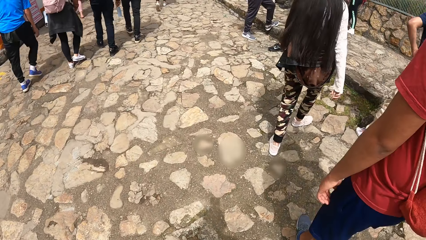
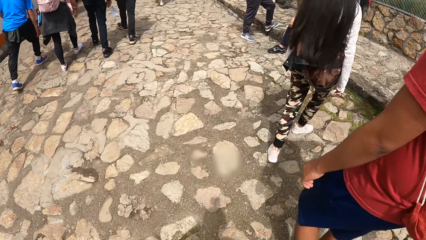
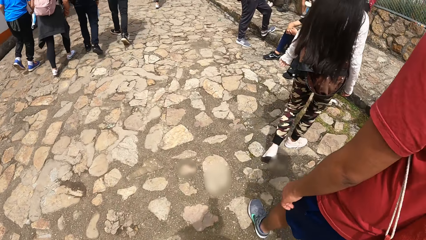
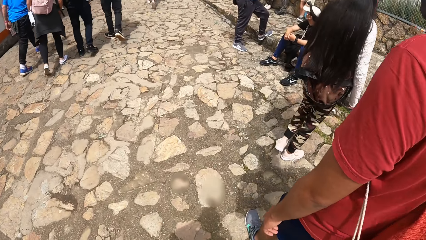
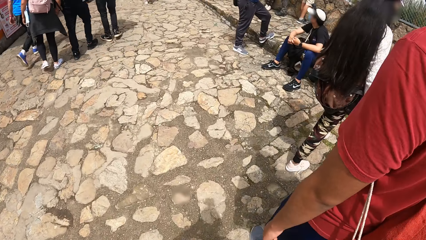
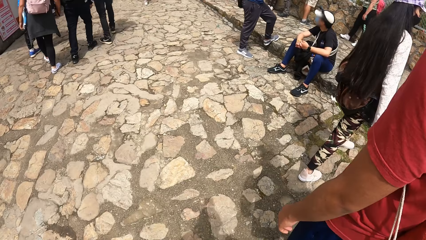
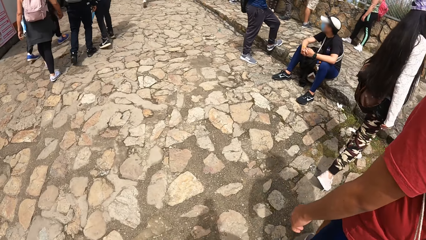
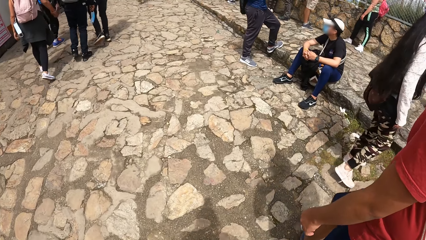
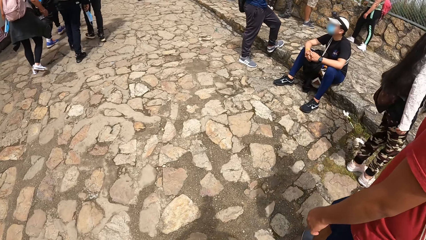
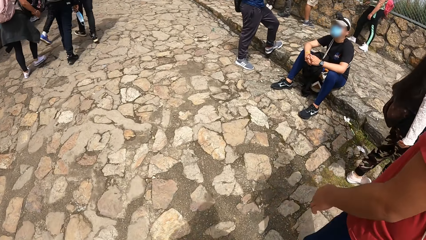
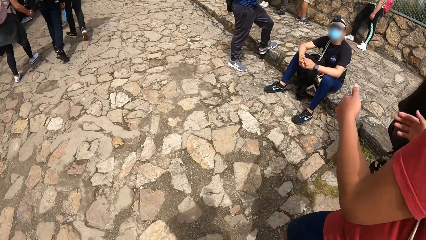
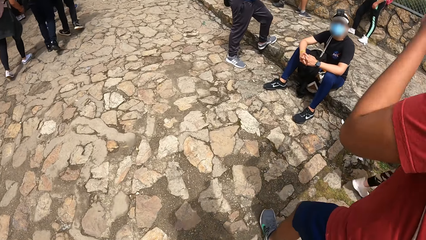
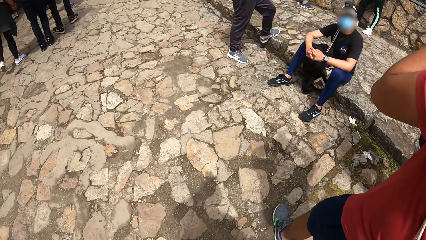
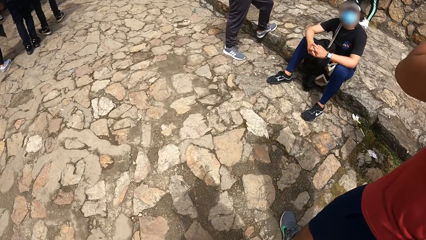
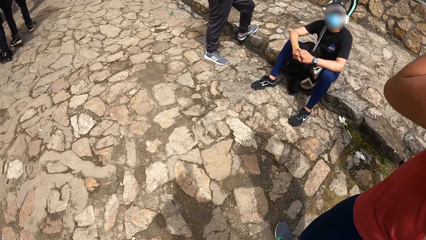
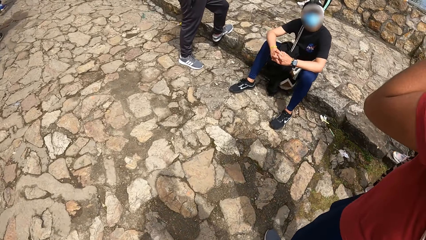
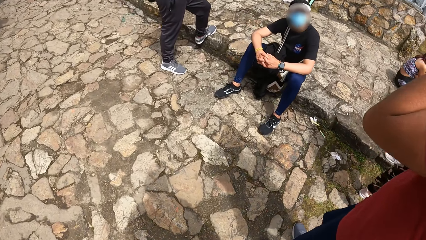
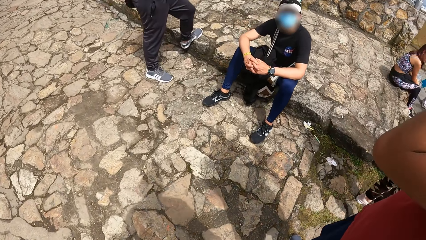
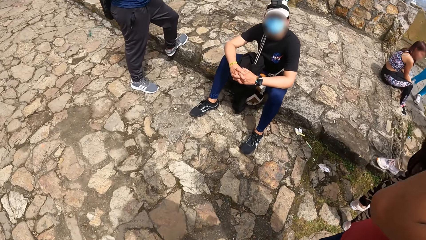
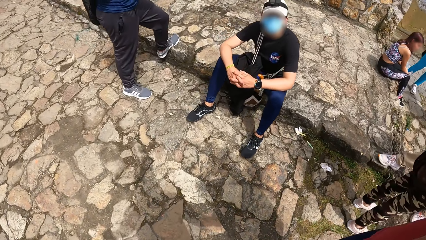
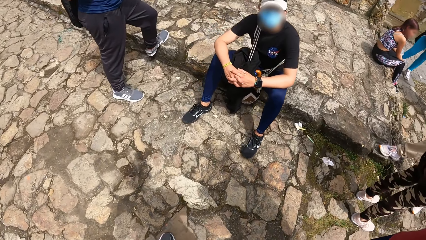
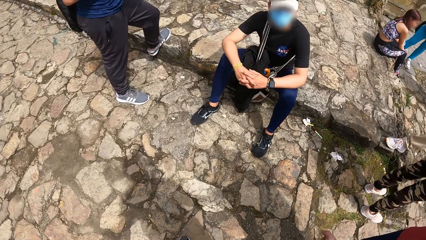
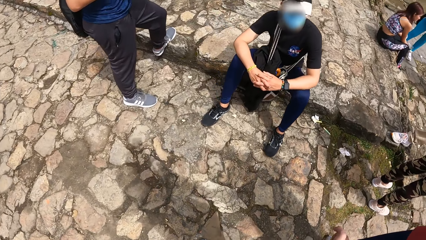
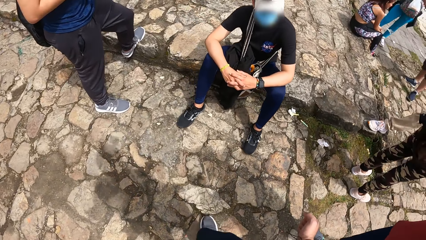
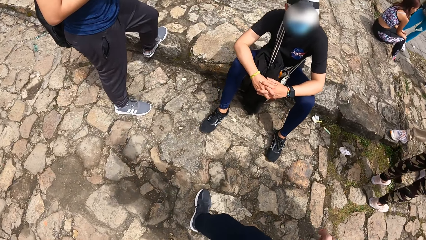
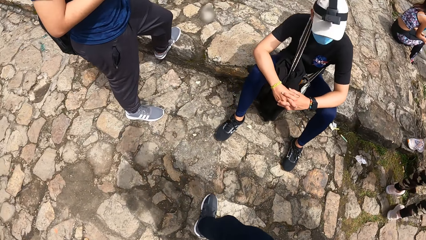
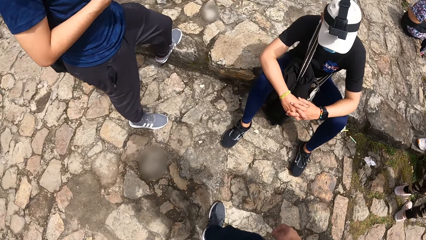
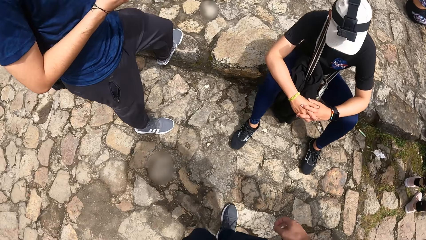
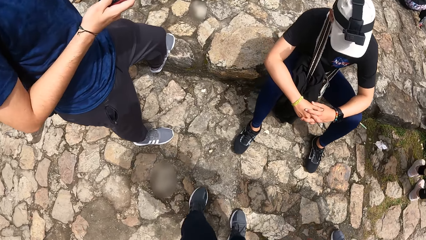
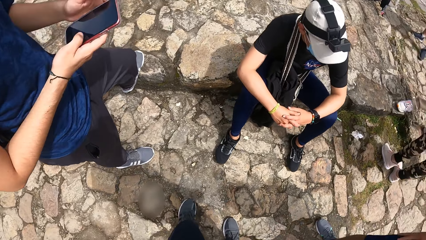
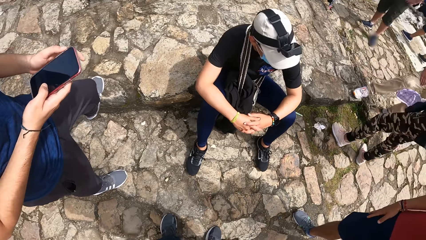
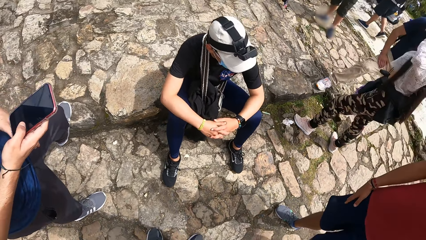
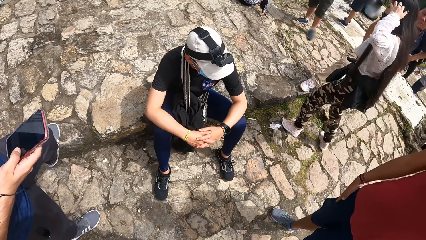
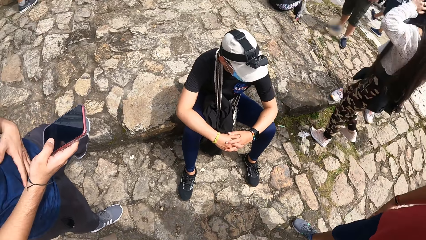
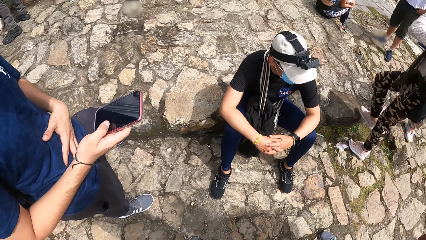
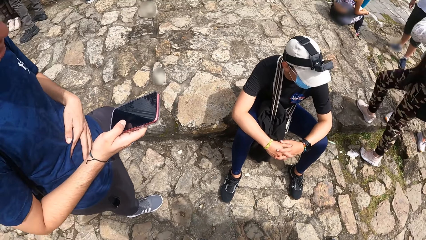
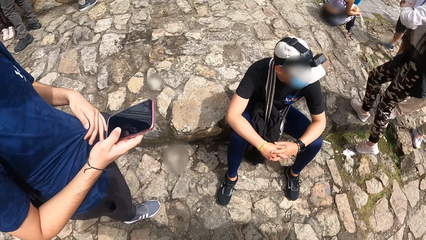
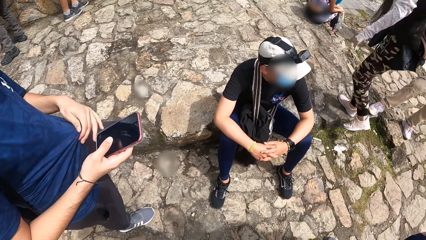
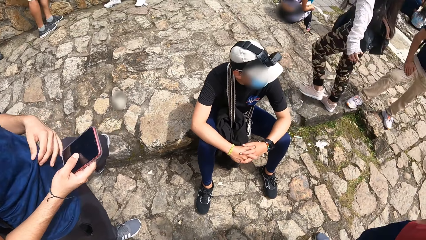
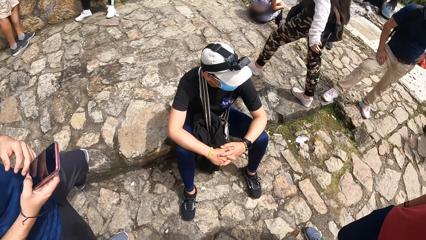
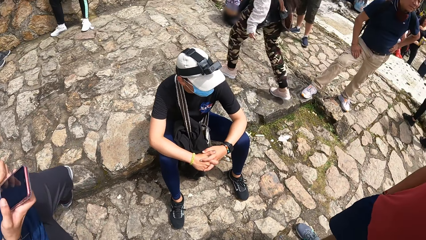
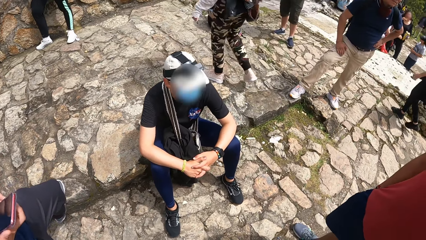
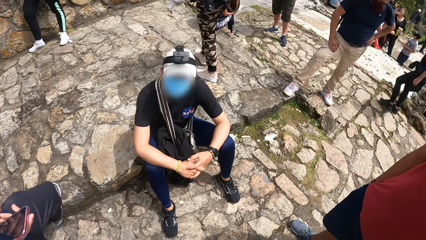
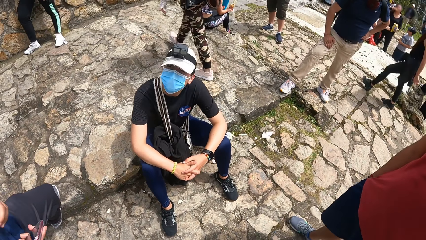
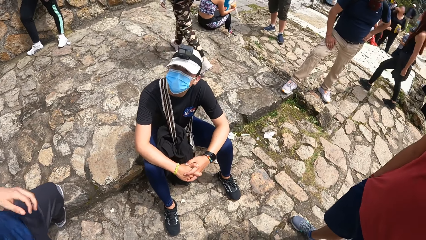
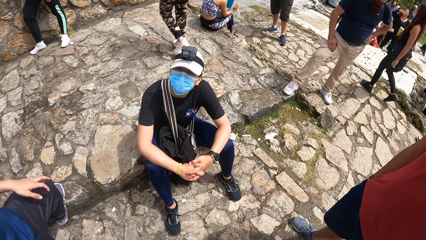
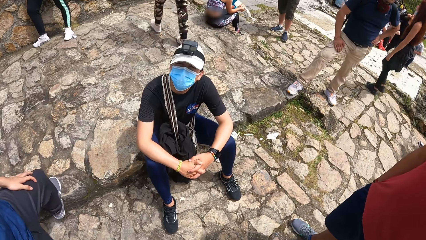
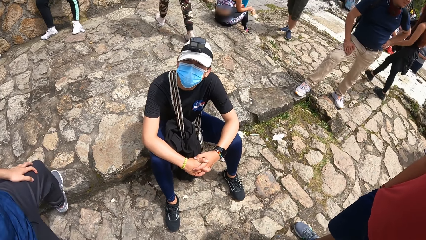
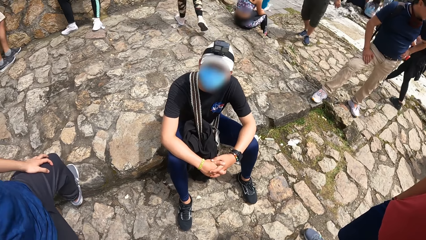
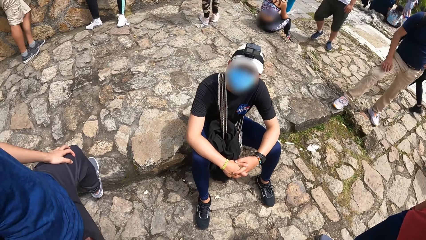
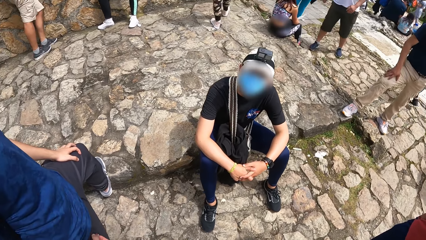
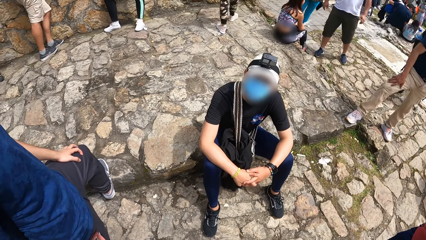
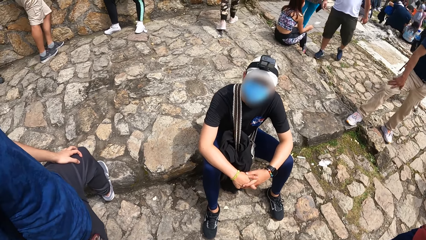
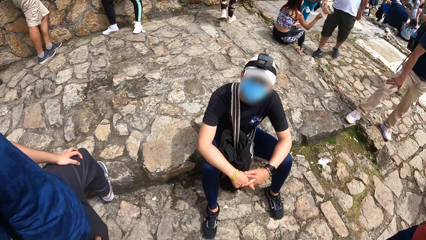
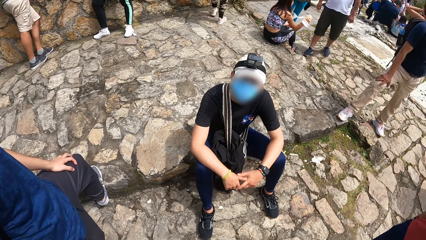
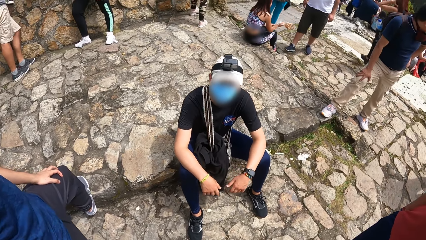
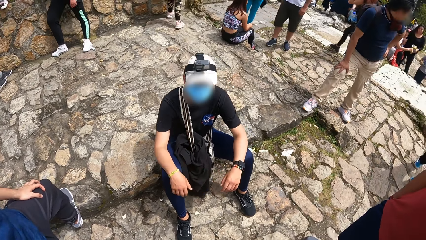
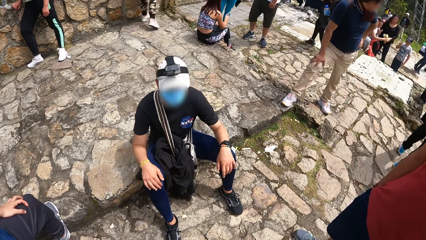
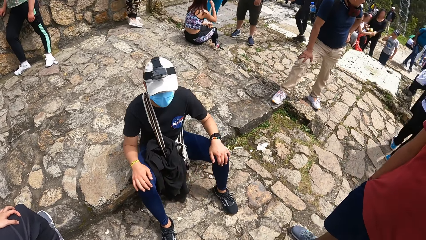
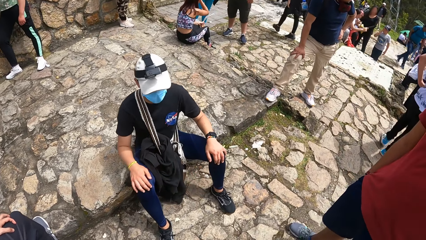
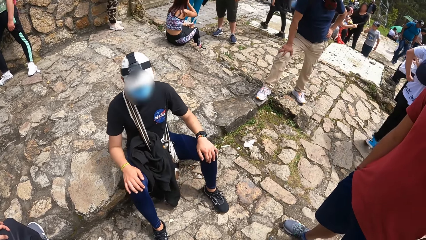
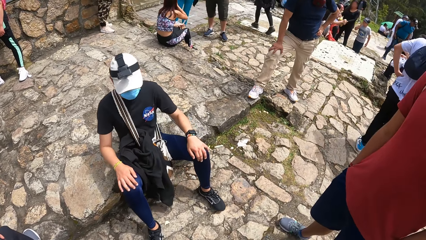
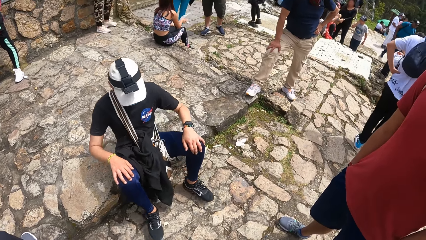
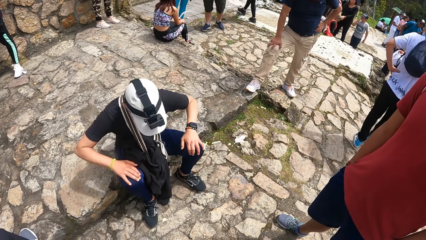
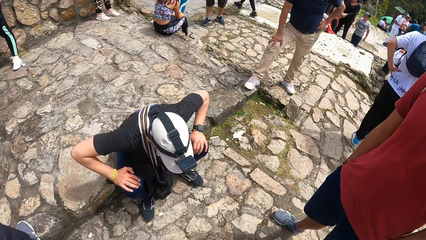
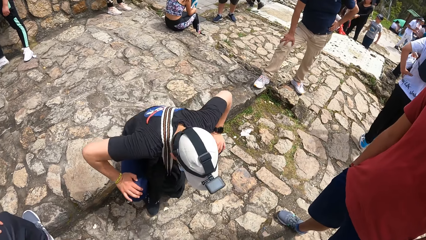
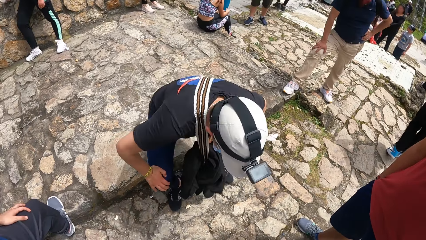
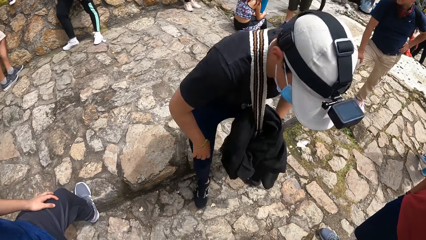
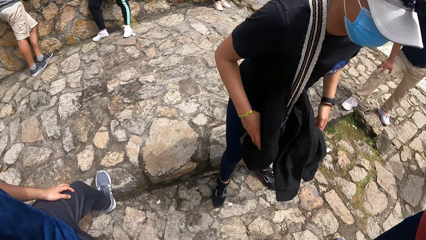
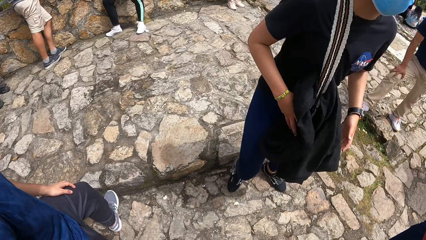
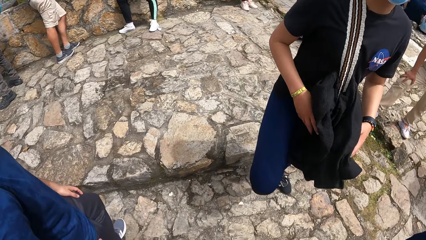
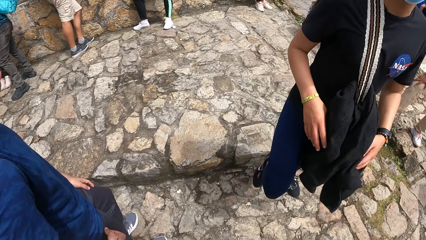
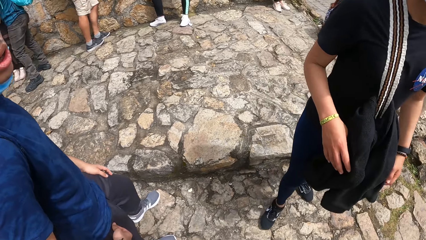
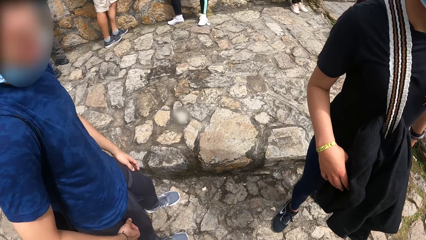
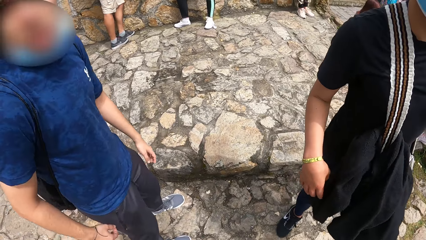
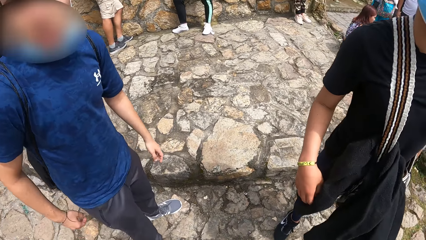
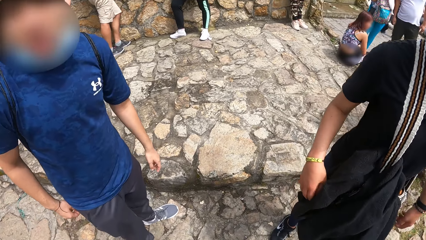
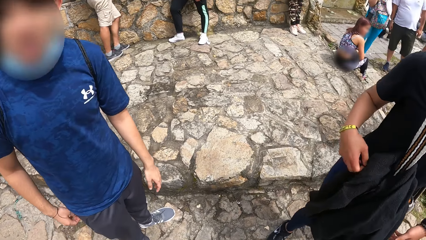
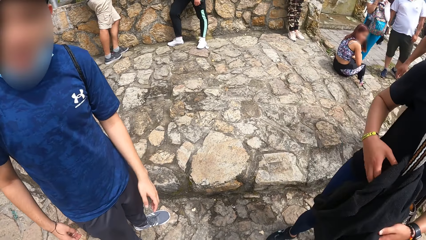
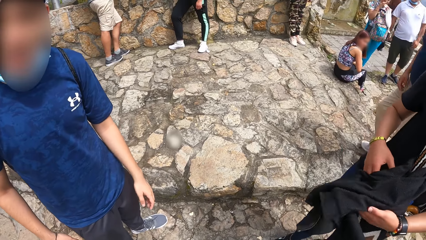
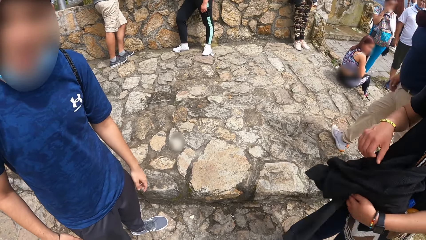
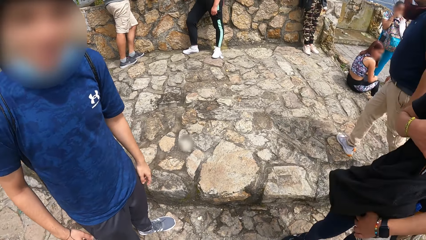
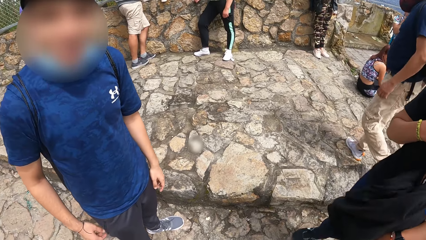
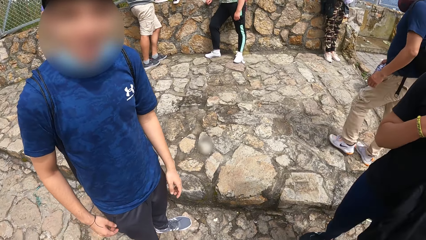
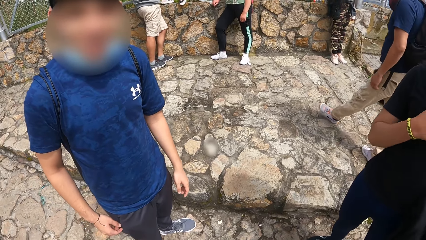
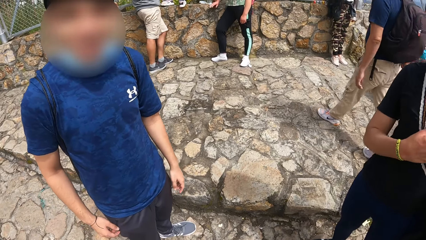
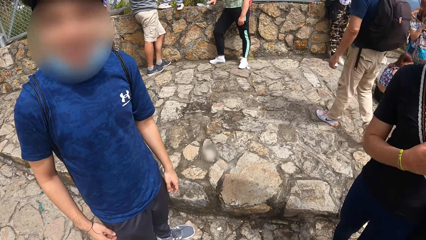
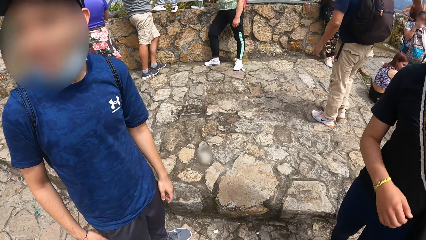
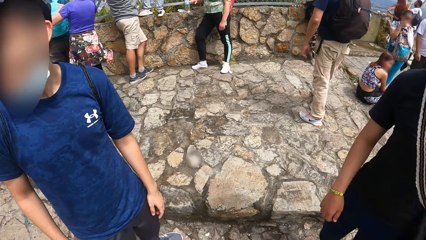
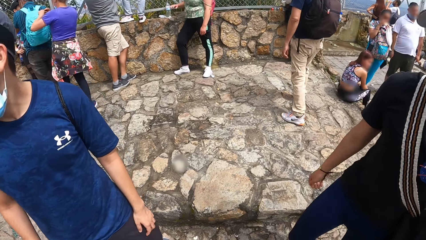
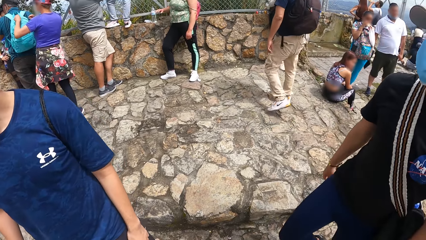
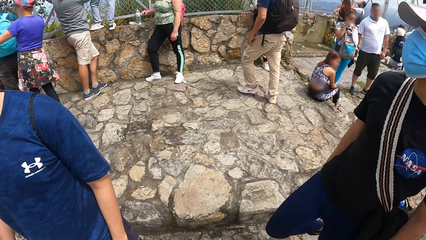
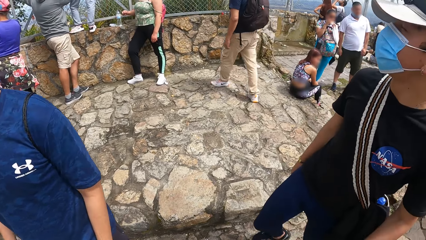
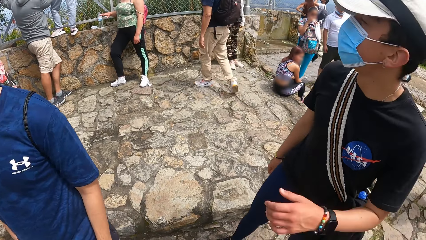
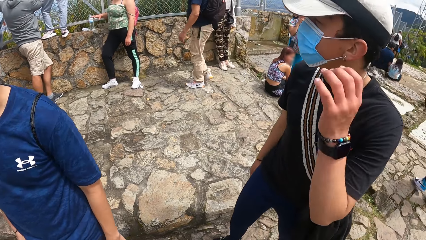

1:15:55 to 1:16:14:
The man raises his left hand. Another man pulls his shirt with his left hand. The second man swipes through a phone with his right thumb. The camera wearer converses with a third man. The third man stands from the floor. The second man converses with the camera wearer. The third man adjusts a bag strap across his body with his right hand.
